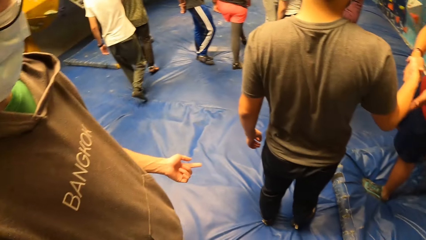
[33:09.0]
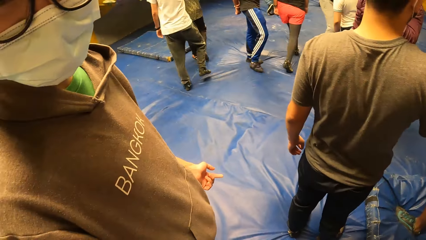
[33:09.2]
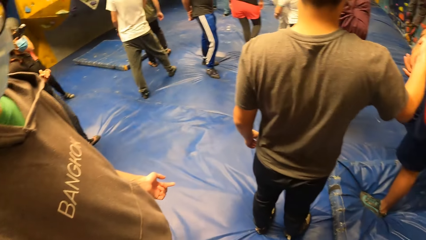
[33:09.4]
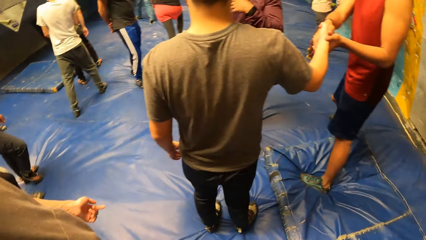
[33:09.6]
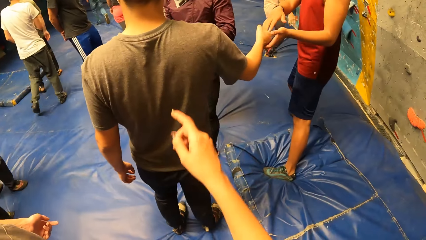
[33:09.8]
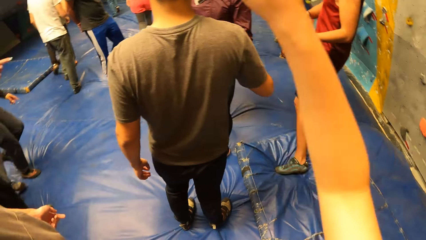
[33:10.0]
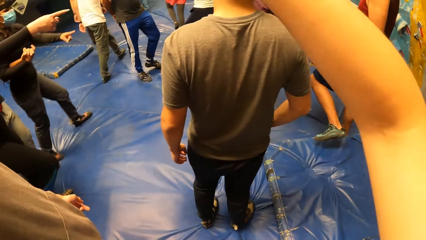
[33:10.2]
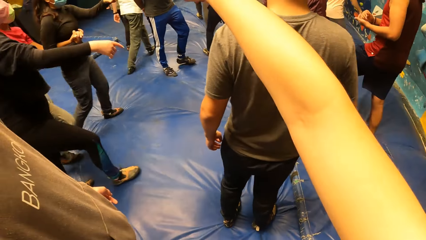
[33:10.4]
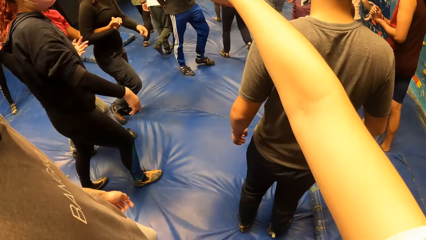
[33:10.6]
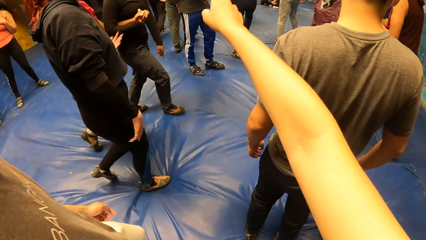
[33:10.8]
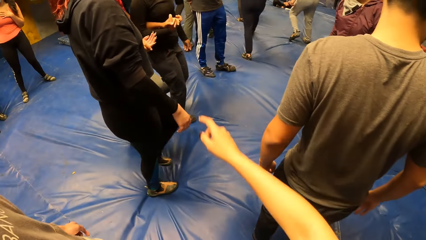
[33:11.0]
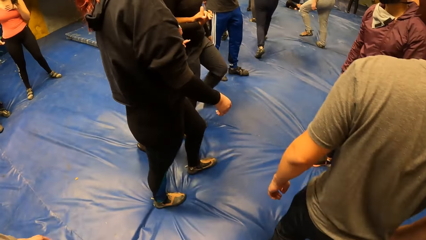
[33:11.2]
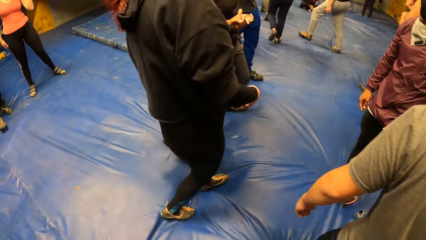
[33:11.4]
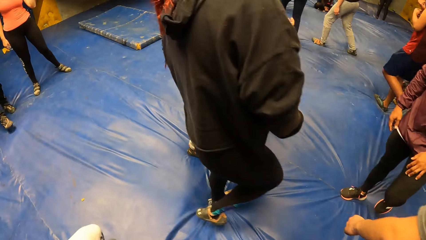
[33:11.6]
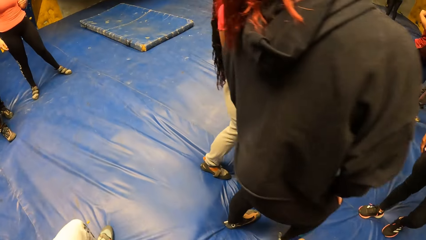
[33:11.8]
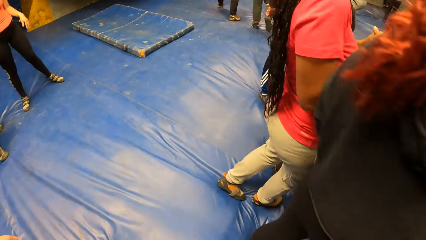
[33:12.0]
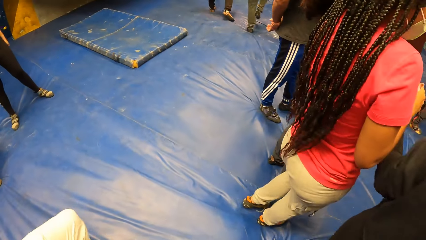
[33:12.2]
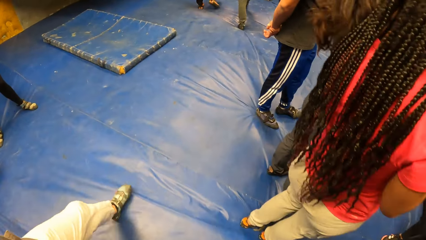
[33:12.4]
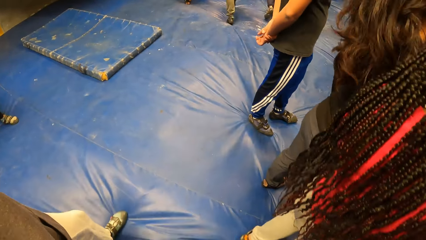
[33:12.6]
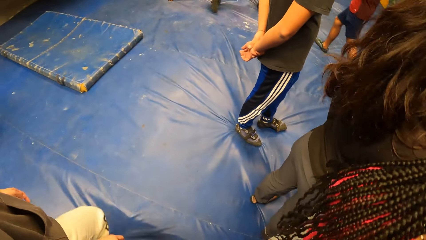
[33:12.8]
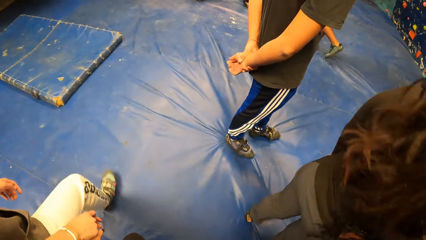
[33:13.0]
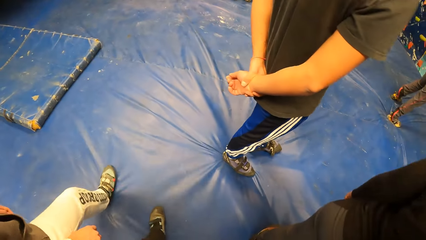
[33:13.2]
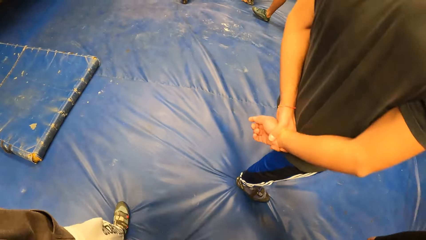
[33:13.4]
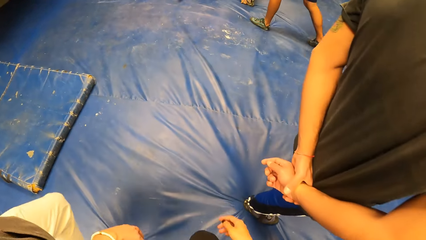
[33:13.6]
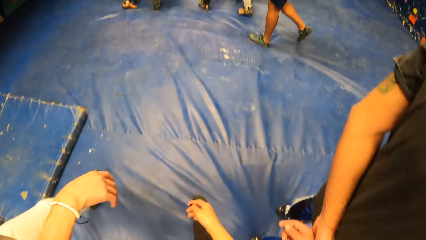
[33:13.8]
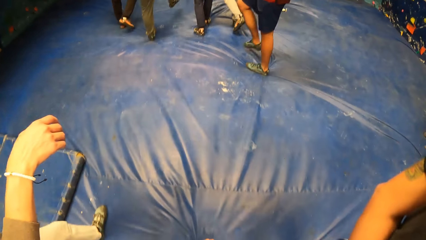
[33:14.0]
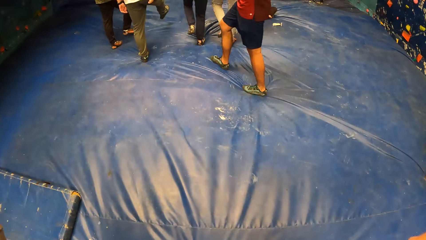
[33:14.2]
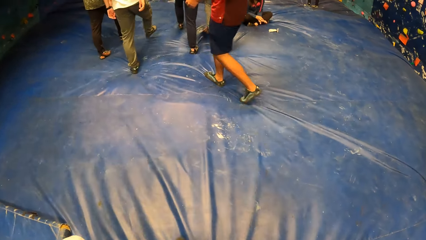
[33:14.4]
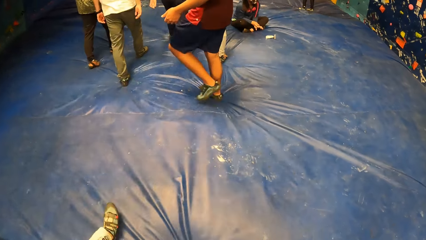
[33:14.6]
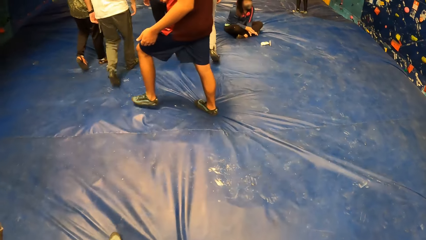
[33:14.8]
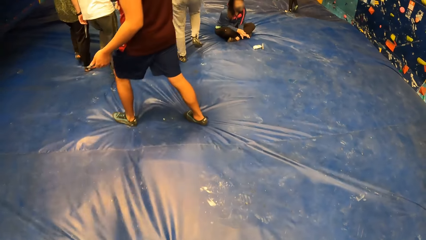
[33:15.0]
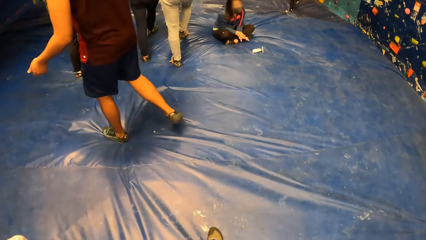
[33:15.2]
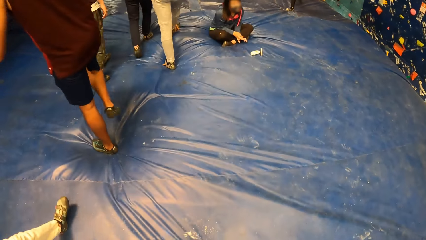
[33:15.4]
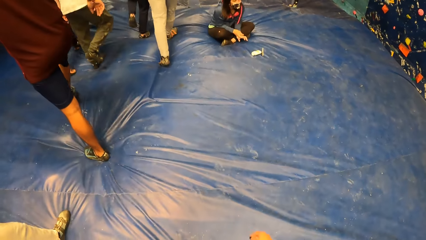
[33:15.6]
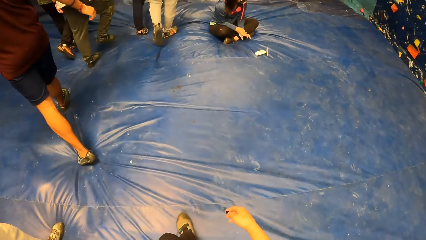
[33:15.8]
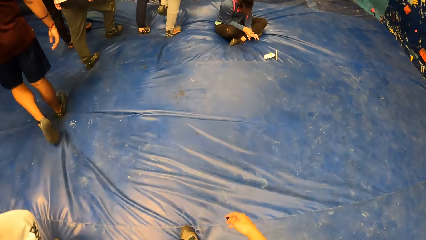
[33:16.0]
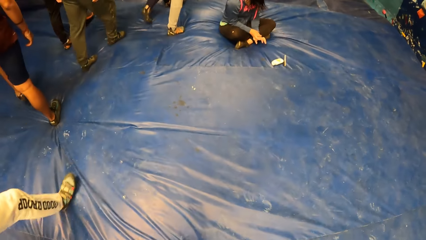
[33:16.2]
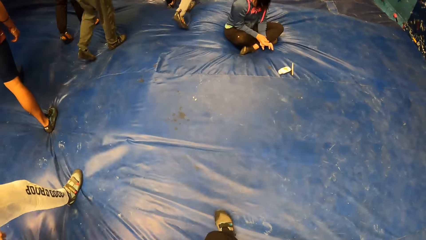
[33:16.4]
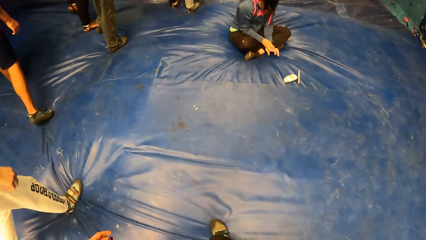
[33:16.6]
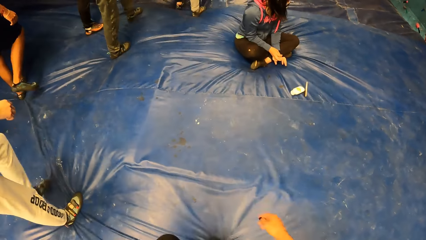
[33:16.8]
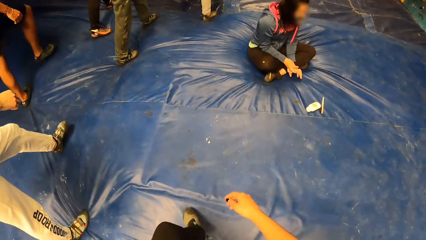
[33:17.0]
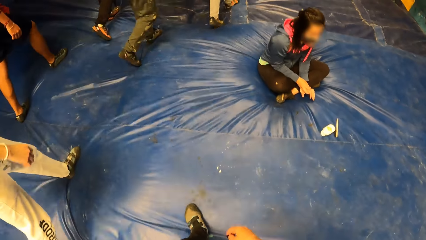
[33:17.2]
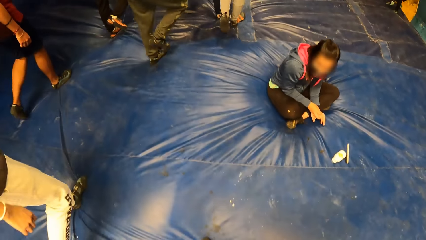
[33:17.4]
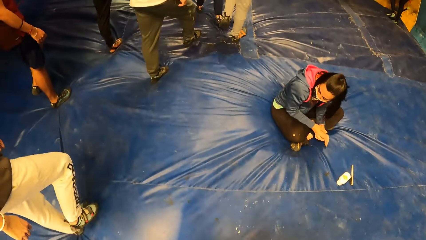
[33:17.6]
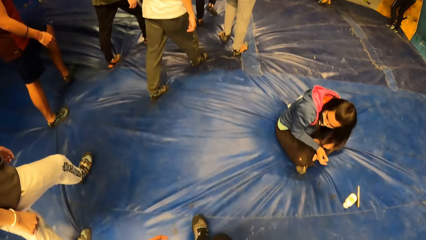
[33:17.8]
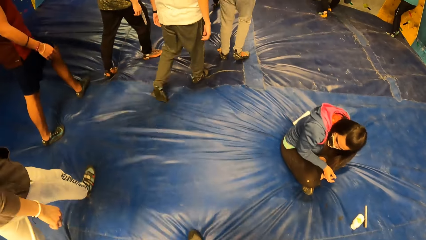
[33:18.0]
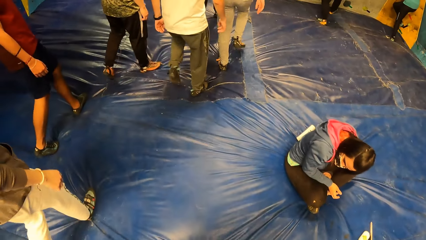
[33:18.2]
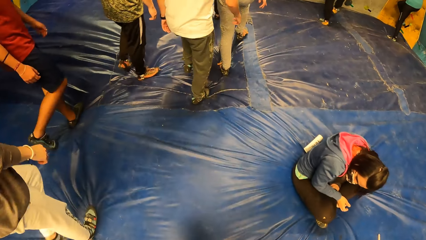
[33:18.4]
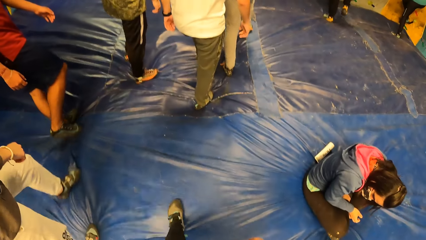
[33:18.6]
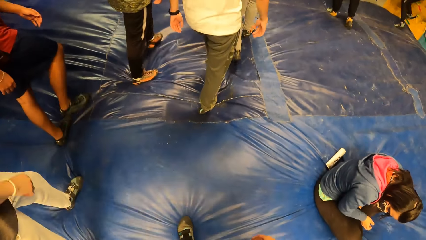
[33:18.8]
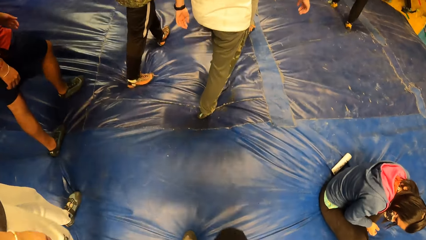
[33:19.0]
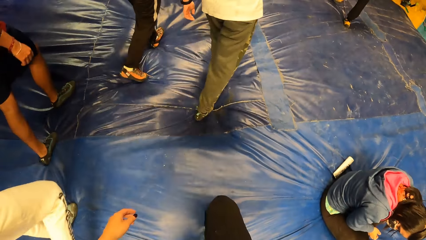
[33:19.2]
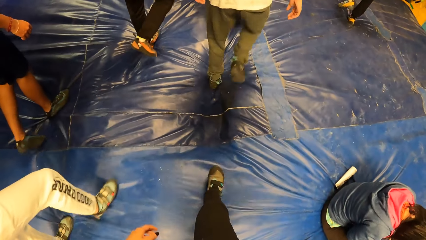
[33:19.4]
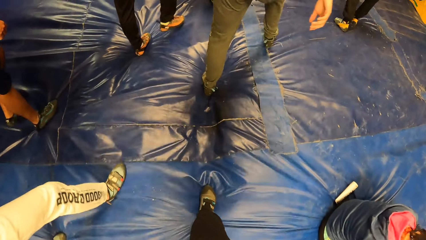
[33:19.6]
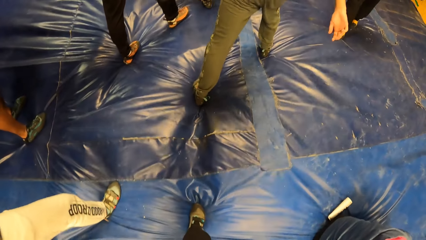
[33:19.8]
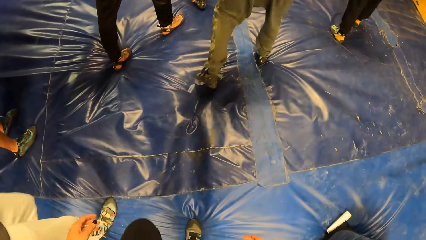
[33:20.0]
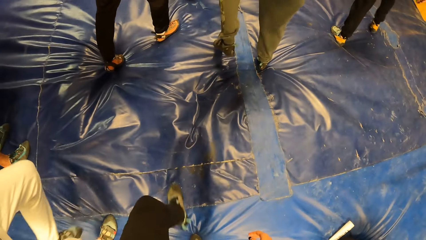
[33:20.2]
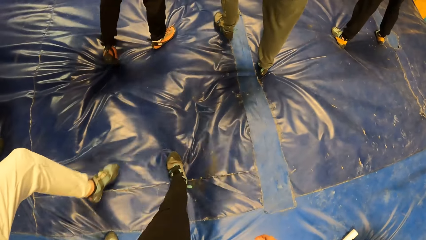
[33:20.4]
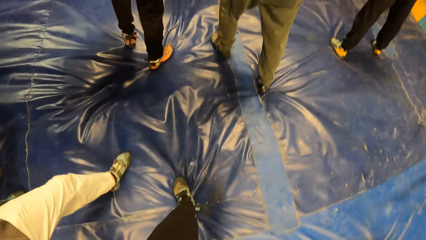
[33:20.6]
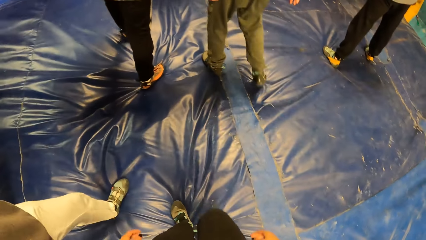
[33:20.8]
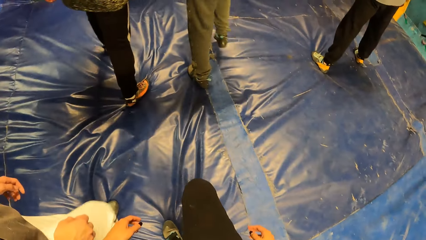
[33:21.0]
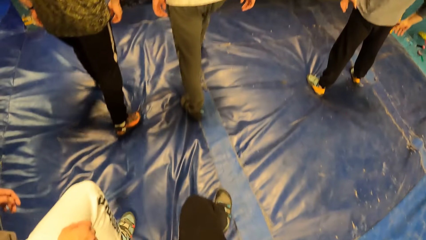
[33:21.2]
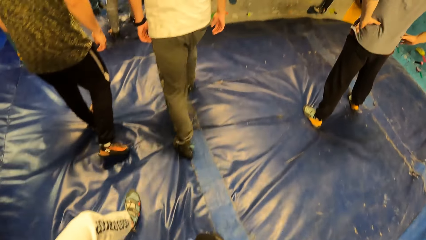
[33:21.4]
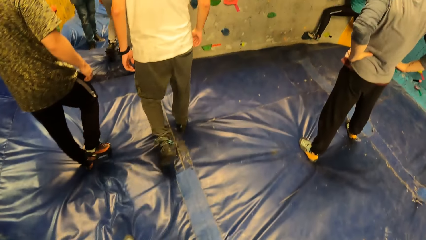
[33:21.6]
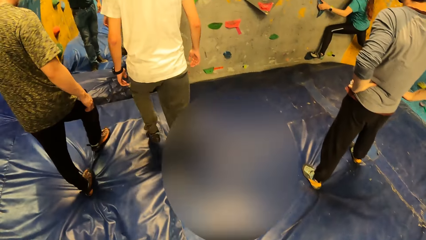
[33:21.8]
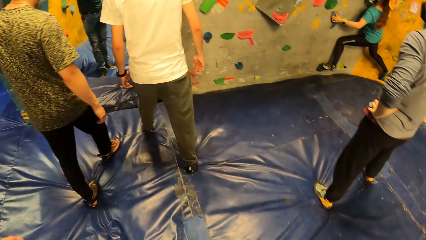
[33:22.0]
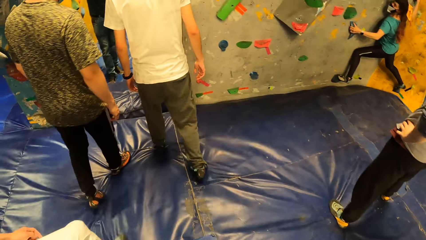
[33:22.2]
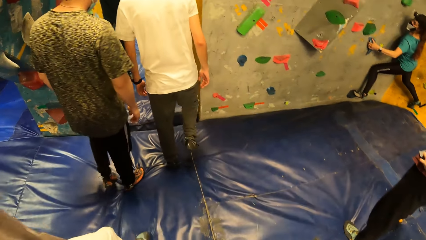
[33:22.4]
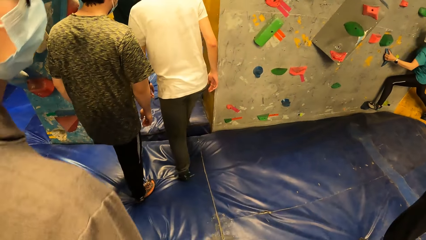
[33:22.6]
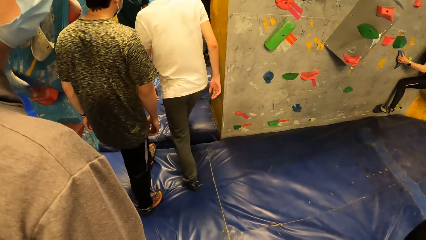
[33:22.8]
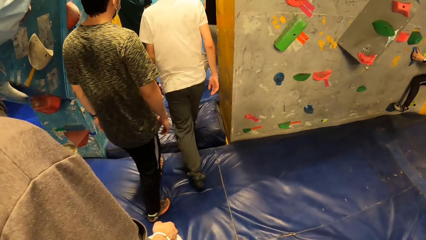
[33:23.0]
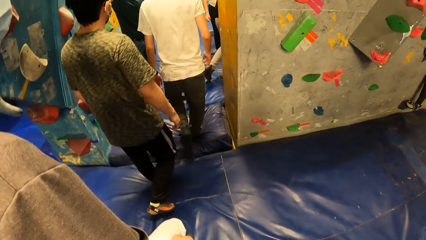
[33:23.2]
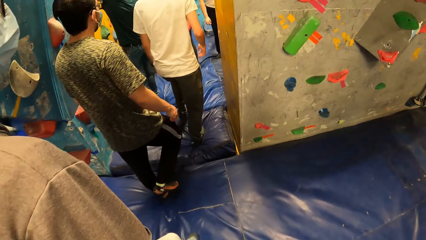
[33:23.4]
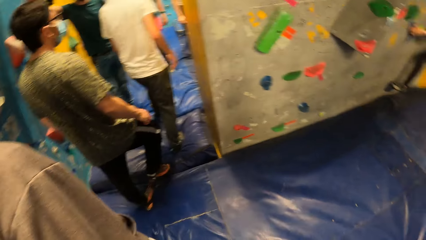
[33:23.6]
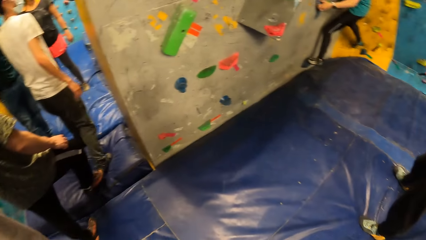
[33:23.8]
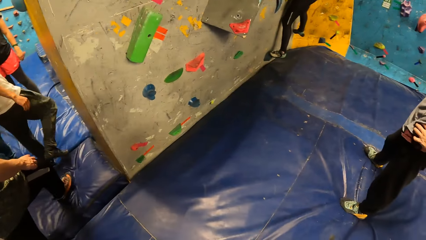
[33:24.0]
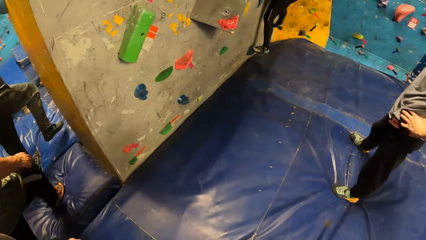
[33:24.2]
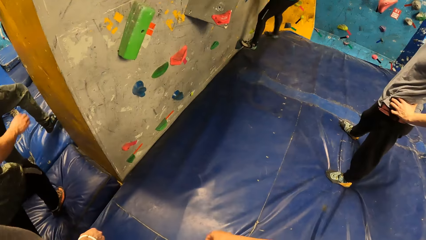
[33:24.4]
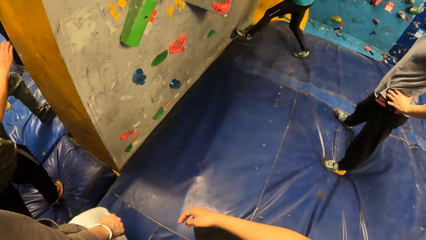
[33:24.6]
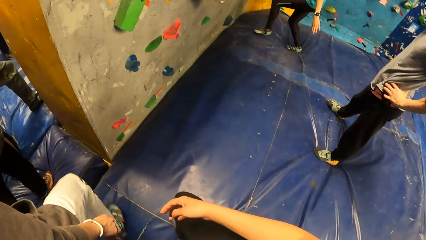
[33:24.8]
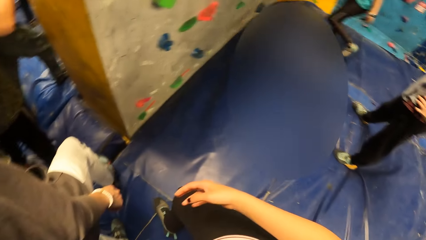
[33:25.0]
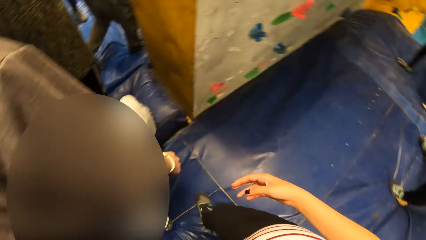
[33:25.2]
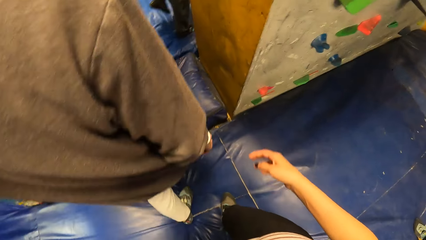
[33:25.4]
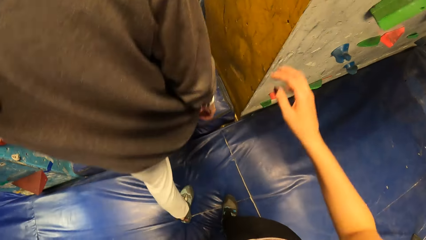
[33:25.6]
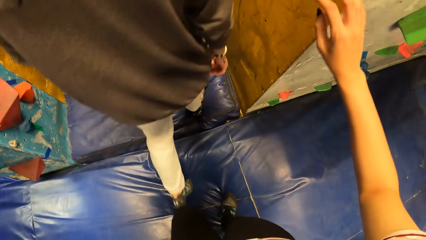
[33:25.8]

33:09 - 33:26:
The camera wearer points her right hand. She raises the hand. She and other people walk around the room.
